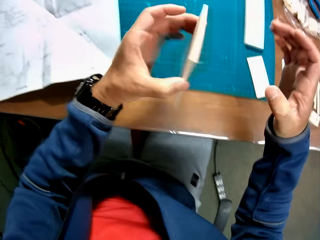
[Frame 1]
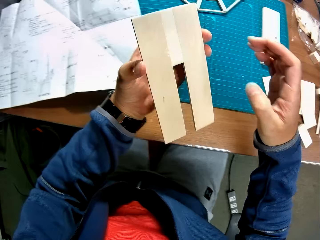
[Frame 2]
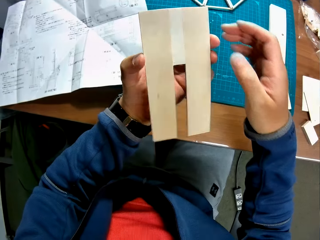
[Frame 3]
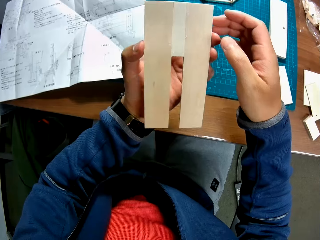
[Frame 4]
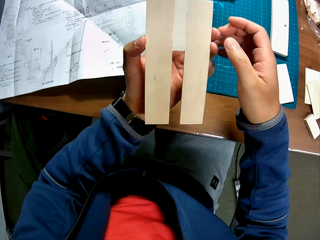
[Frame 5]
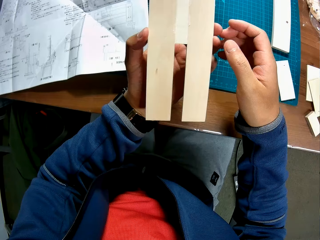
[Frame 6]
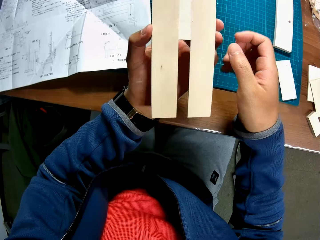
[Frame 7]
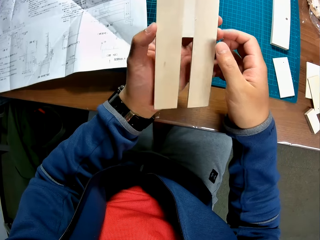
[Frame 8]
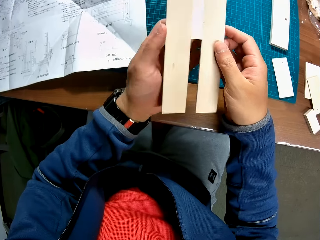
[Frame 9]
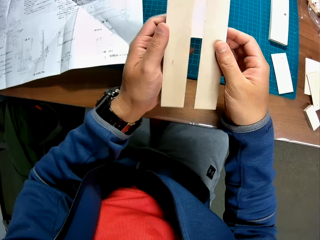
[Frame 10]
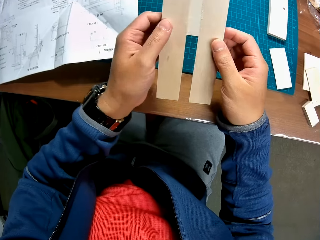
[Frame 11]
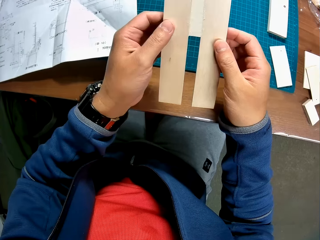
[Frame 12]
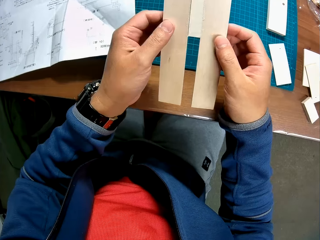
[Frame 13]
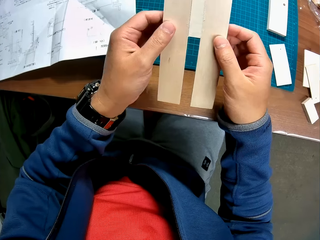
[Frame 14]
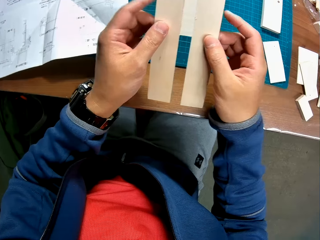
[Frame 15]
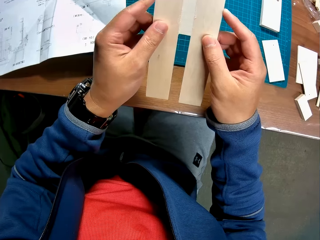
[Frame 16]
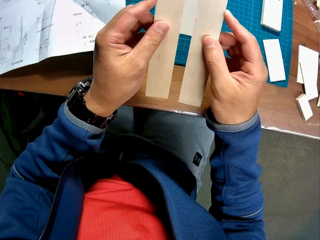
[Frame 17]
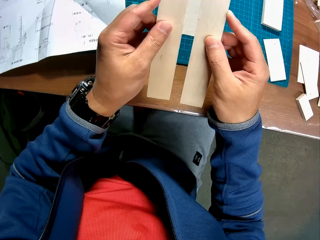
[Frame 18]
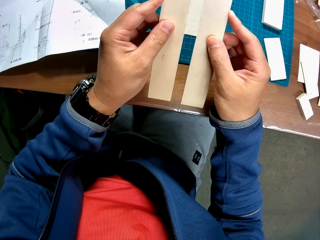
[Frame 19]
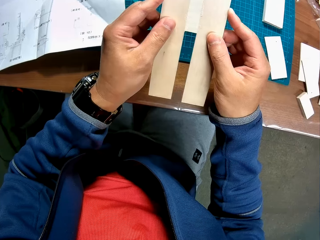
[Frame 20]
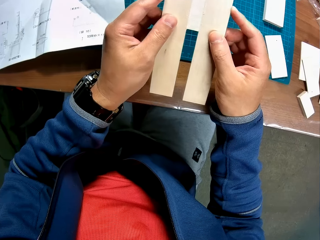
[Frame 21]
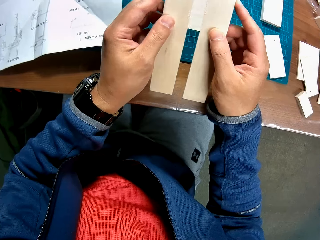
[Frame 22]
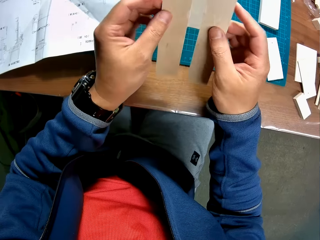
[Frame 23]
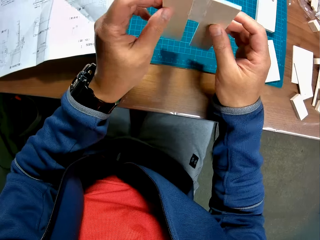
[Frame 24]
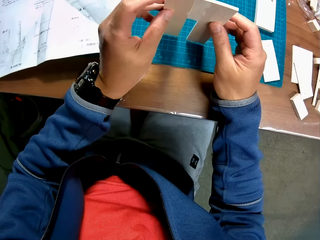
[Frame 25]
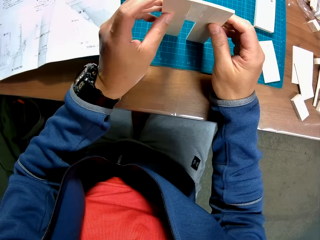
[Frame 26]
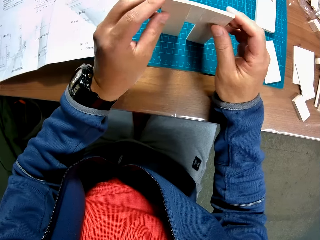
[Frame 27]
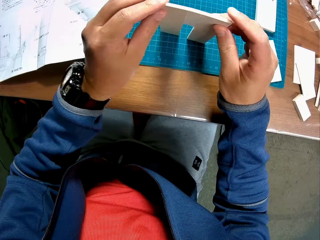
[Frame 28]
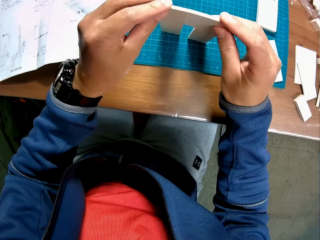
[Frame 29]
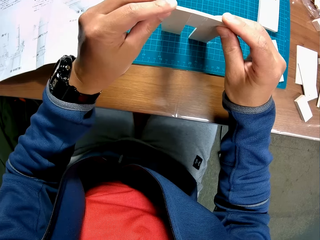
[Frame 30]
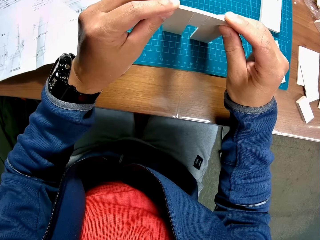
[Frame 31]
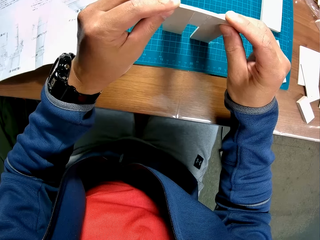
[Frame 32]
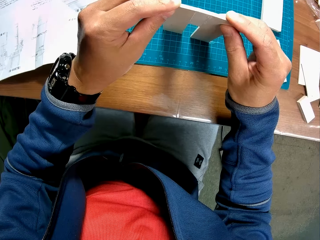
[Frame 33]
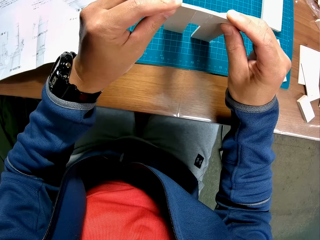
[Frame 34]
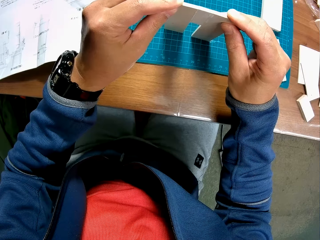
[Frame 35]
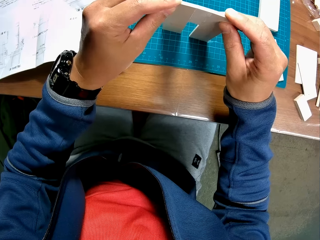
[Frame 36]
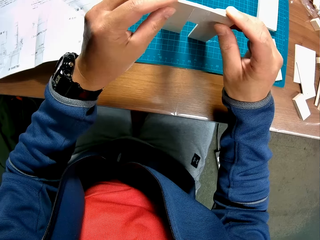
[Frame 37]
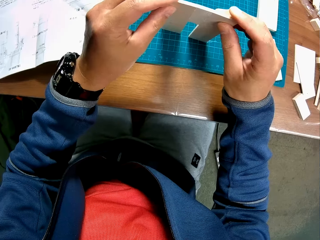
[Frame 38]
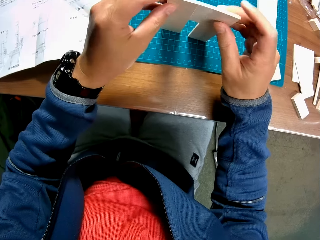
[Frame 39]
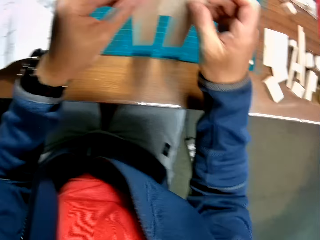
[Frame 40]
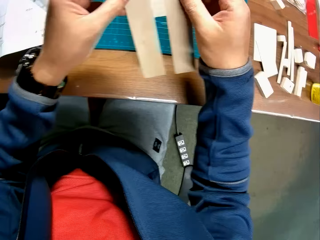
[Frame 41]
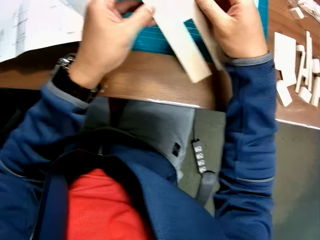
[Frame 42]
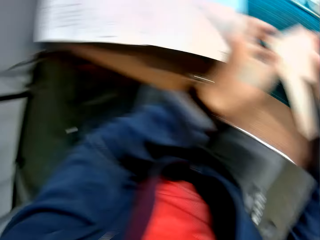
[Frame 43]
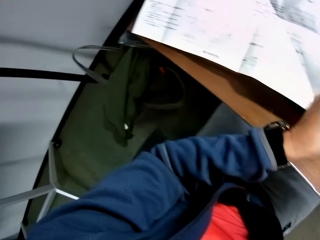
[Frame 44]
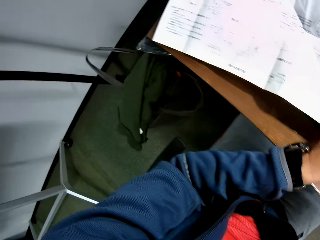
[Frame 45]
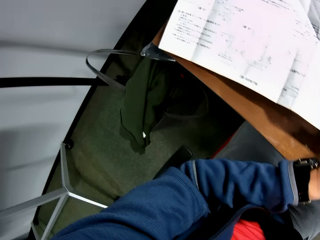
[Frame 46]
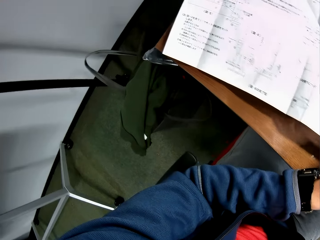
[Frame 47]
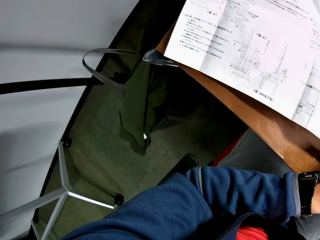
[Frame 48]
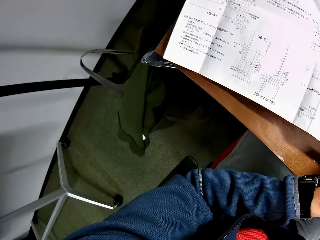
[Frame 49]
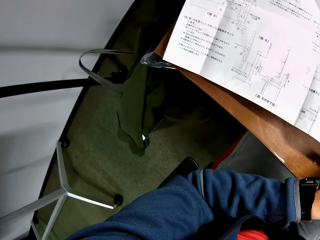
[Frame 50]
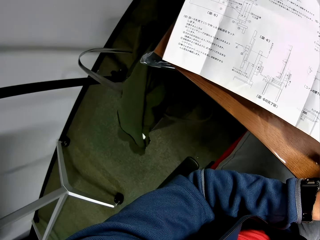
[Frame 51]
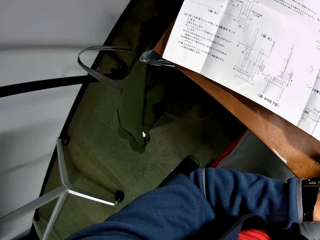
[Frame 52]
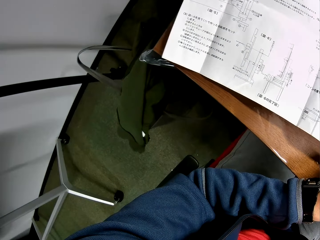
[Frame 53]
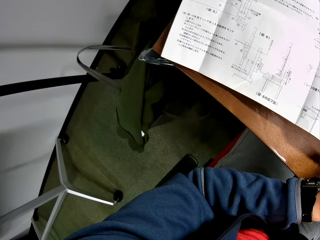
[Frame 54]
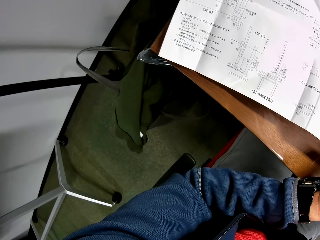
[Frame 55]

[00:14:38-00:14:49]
The camera wearer picks up joined model pieces from the green sheet. They continue setting the joined model pieces on the green sheet with both hands. They place the joined model pieces on the green sheet. They lower the joined model pieces close to the green sheet. They look towards the instruction manual on the table.

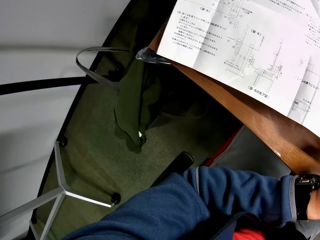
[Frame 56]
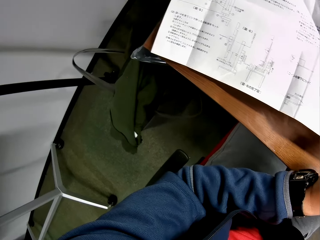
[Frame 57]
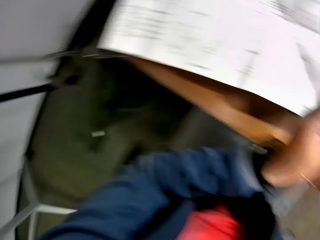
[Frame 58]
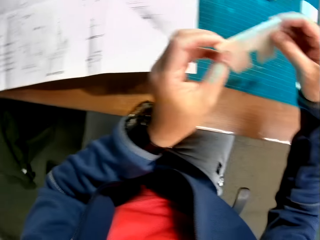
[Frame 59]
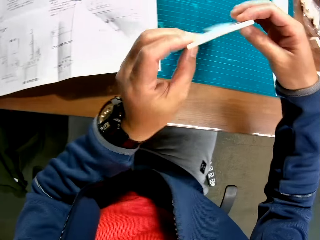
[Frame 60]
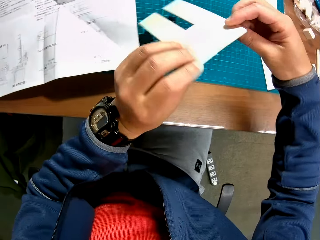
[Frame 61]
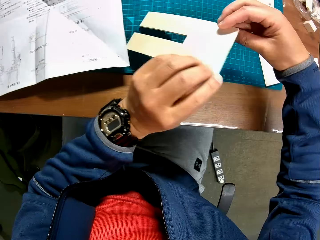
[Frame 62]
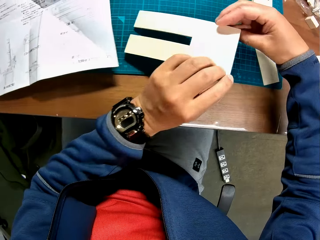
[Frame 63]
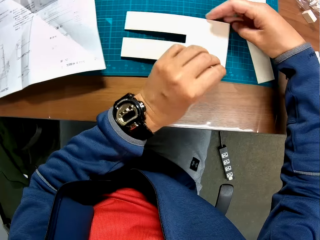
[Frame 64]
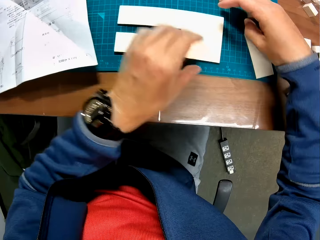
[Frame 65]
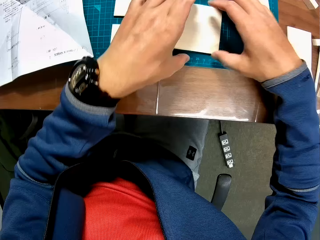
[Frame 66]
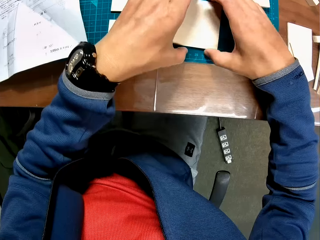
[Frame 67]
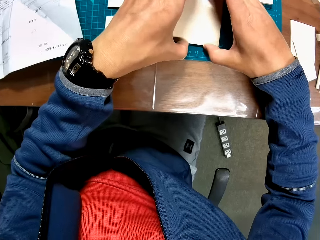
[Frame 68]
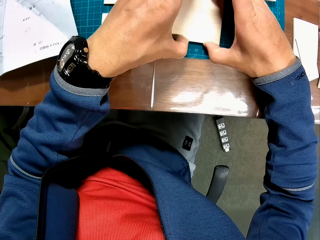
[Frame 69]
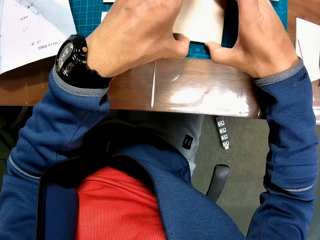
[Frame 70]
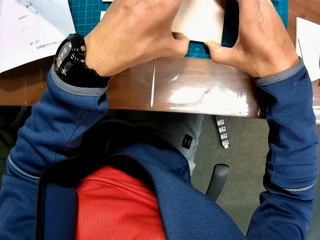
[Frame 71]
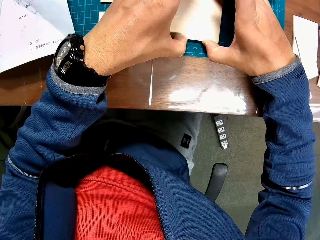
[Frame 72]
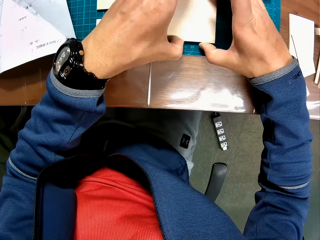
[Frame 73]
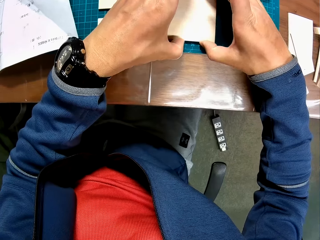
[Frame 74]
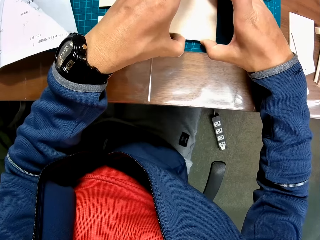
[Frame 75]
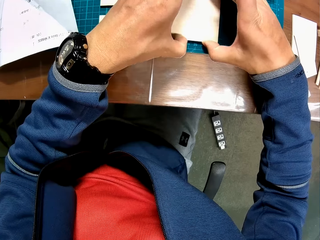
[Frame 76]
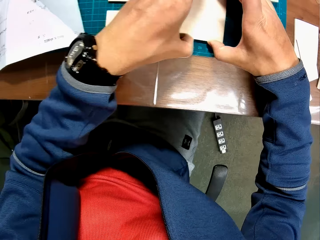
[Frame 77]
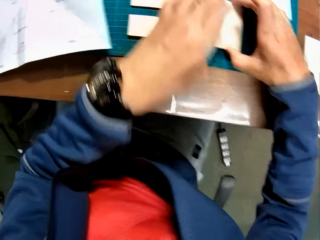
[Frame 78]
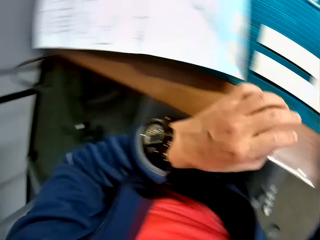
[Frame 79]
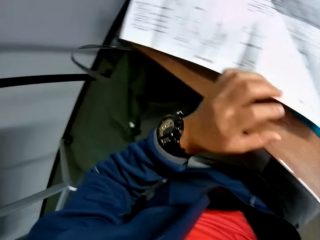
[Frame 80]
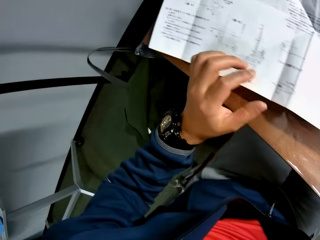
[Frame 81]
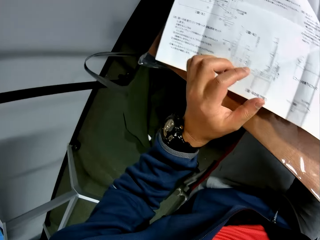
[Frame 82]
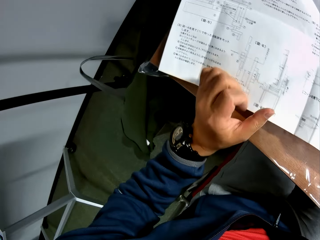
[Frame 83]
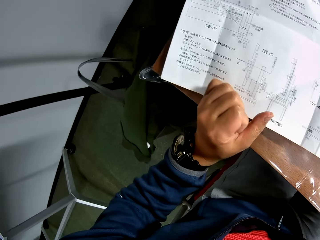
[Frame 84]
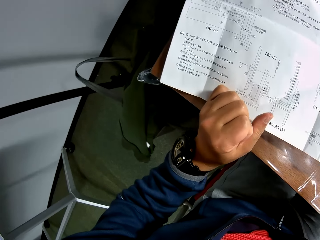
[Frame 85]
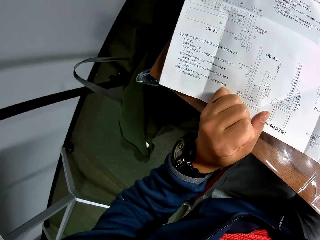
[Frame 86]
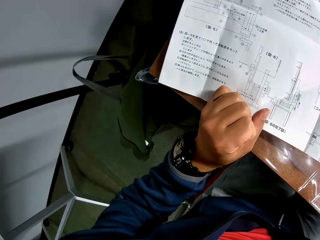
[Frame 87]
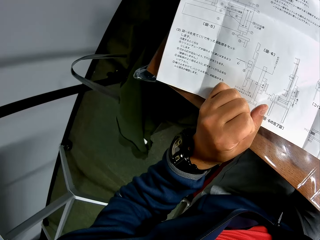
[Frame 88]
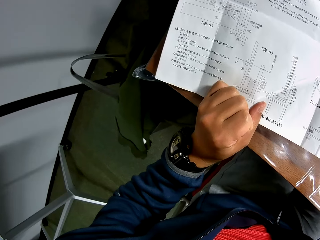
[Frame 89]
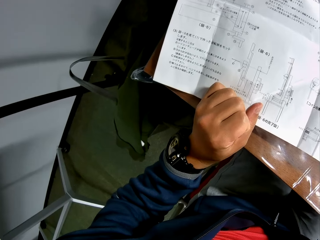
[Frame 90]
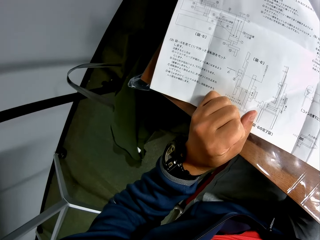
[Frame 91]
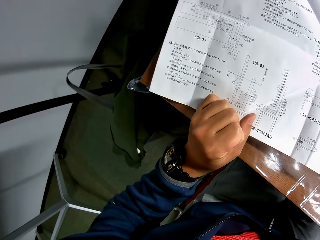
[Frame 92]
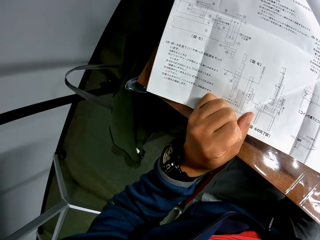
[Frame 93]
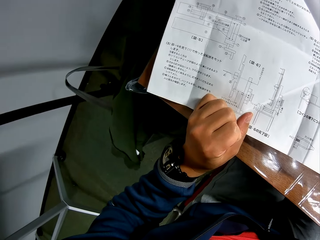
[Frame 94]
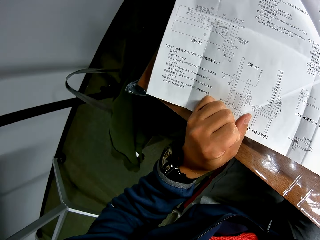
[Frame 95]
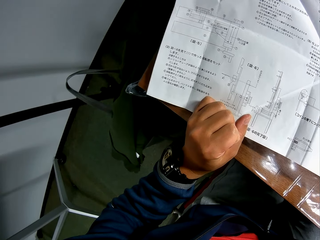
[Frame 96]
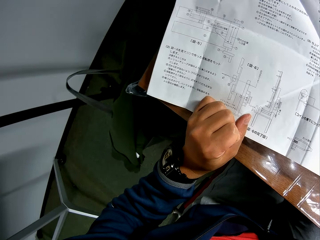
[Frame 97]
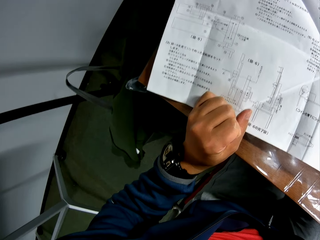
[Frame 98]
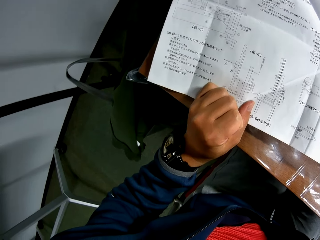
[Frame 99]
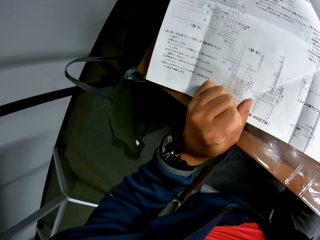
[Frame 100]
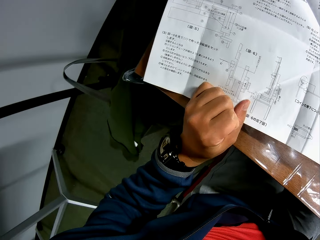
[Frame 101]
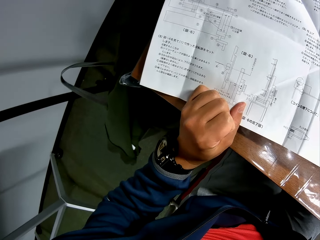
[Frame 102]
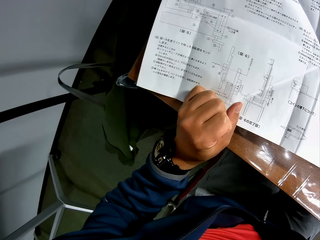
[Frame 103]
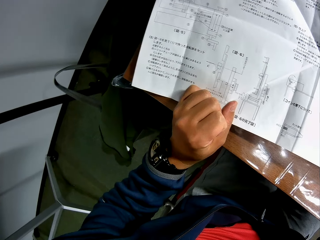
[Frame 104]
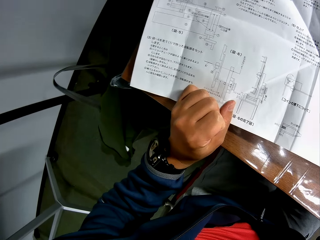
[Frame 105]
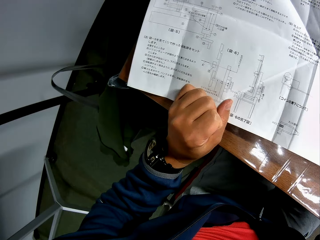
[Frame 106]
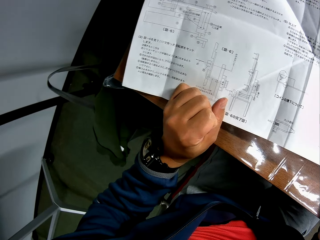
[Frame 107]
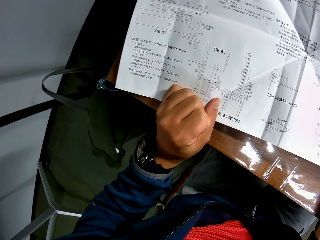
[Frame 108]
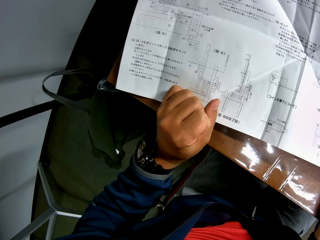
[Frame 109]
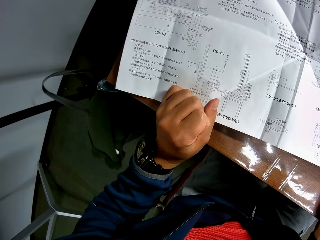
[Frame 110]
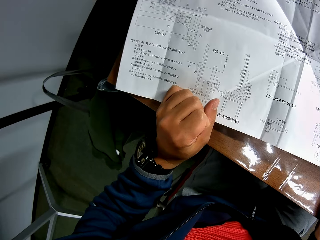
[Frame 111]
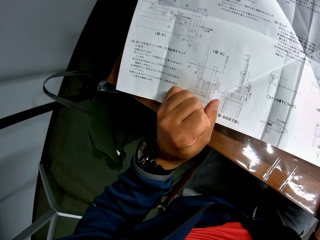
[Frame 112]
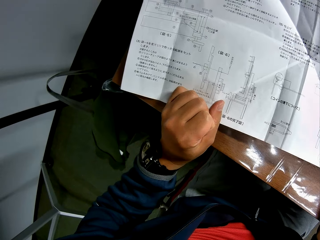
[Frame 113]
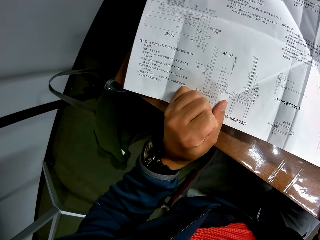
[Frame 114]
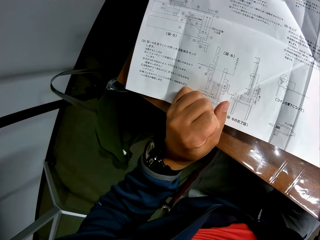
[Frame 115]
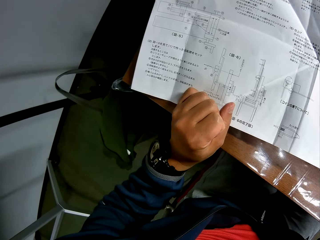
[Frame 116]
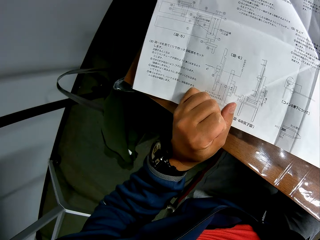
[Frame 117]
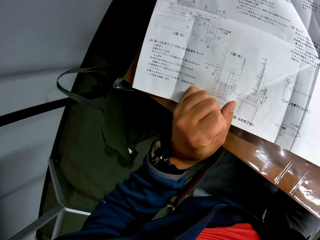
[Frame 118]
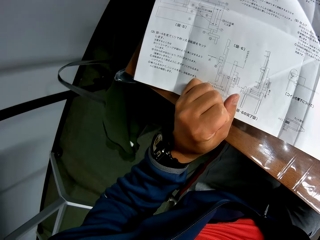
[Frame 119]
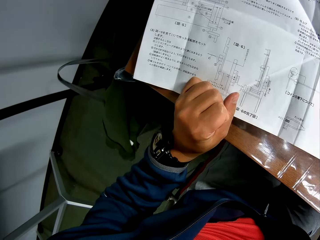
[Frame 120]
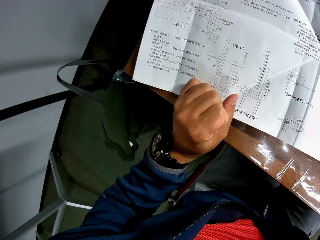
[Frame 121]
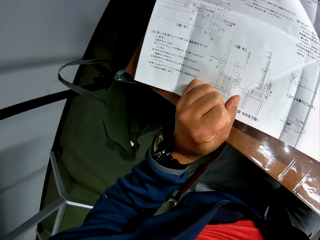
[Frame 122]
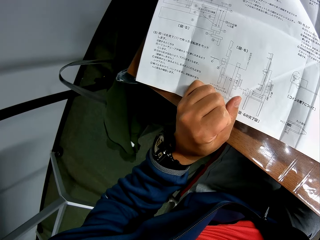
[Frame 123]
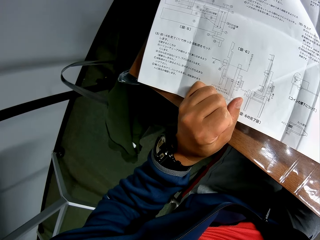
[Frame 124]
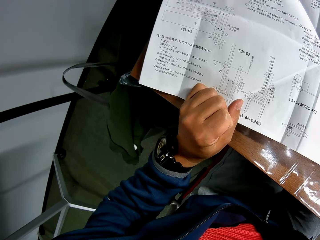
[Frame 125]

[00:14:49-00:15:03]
The camera wearer observes the piece of woodcraft. He lays the joined model pieces on the green sheet. He continues setting the joined model pieces with both hands on the green sheet. He observes the piece of woodcraft. He places his left hand on the table and folds his left hand. He reads the manual paper.
